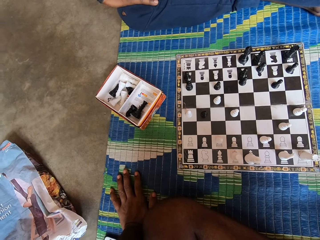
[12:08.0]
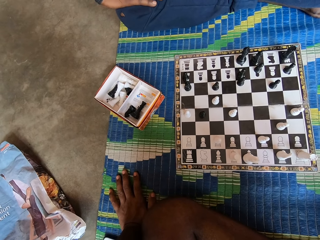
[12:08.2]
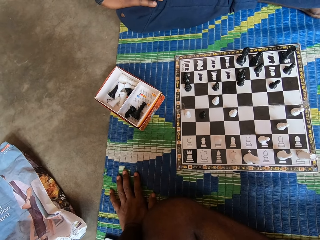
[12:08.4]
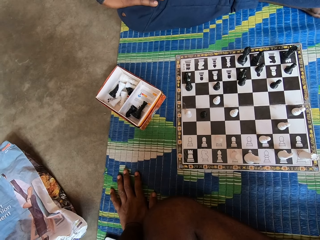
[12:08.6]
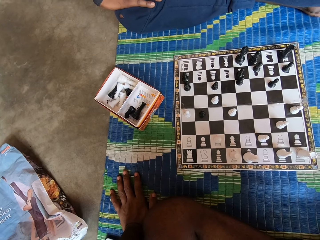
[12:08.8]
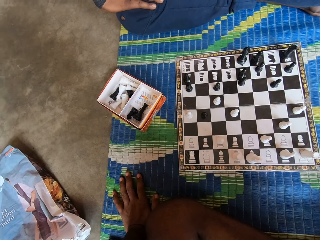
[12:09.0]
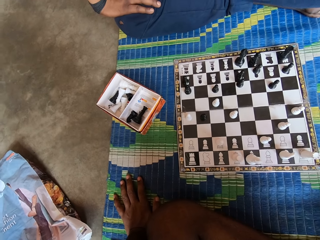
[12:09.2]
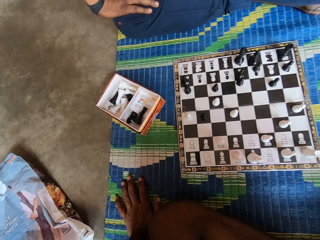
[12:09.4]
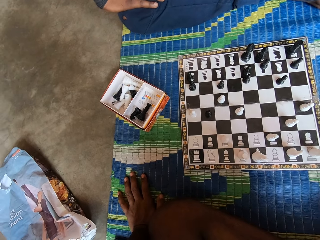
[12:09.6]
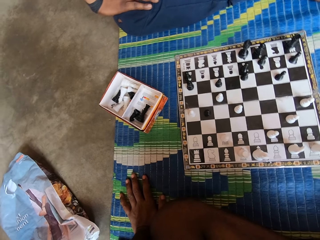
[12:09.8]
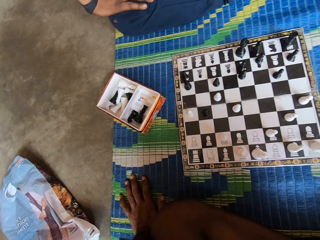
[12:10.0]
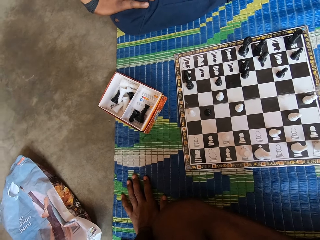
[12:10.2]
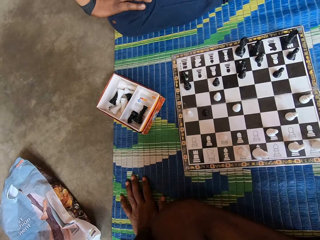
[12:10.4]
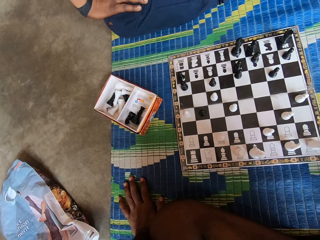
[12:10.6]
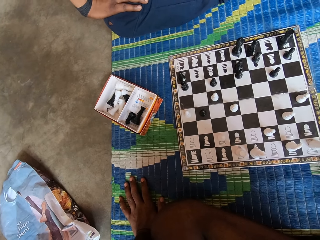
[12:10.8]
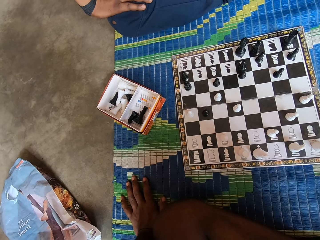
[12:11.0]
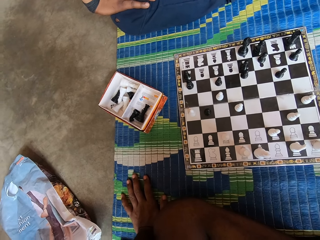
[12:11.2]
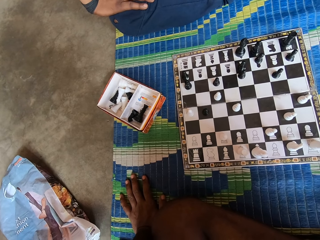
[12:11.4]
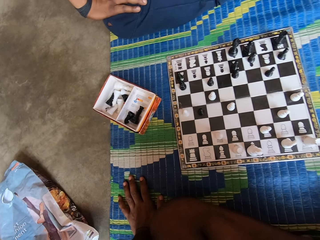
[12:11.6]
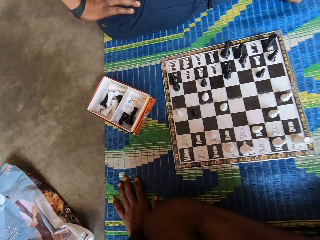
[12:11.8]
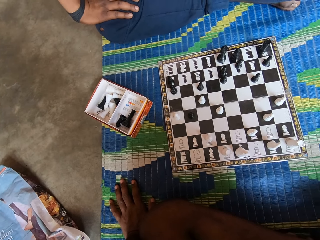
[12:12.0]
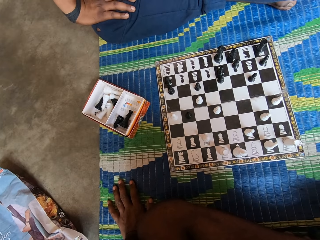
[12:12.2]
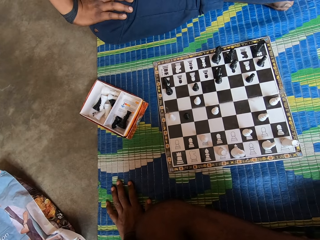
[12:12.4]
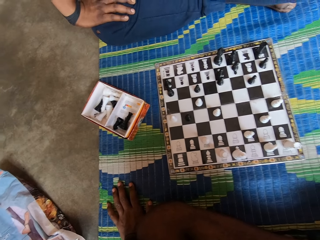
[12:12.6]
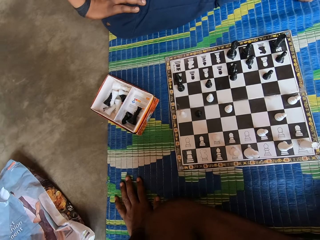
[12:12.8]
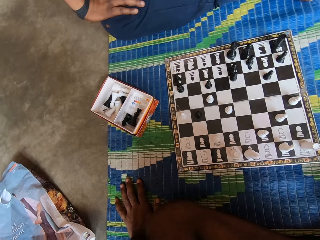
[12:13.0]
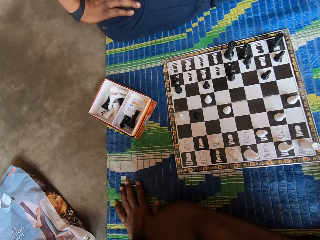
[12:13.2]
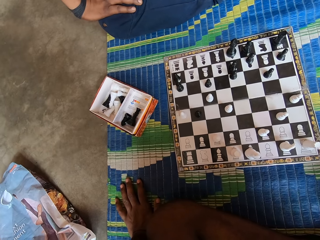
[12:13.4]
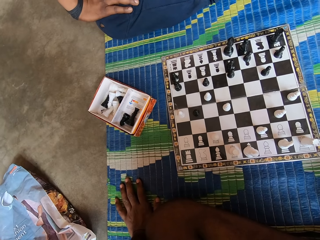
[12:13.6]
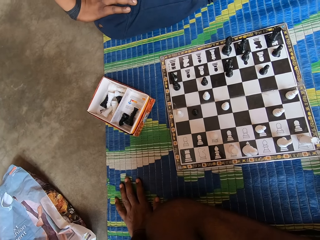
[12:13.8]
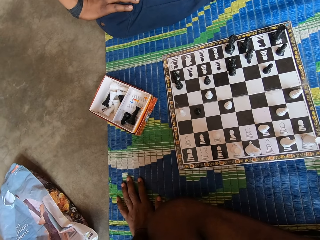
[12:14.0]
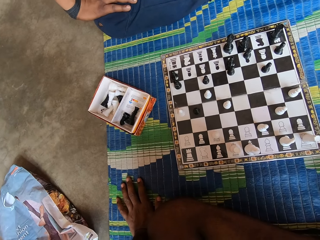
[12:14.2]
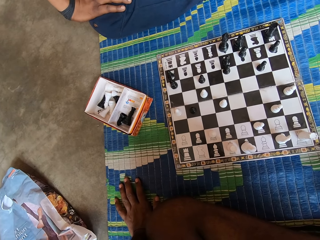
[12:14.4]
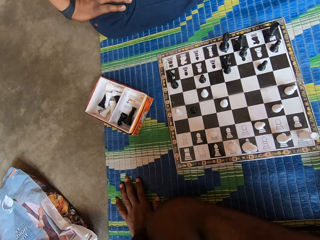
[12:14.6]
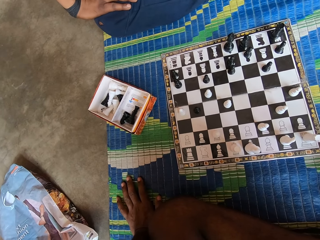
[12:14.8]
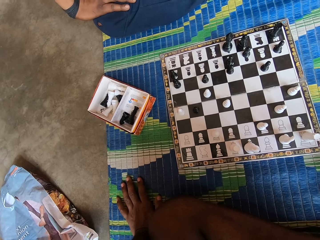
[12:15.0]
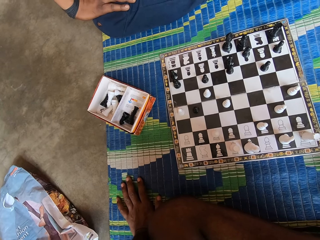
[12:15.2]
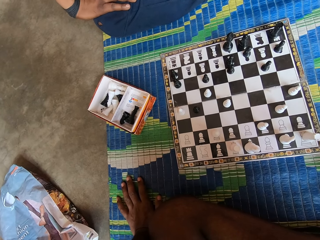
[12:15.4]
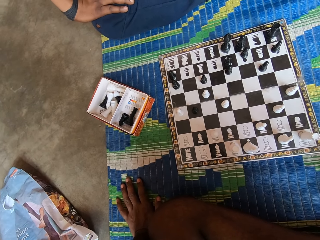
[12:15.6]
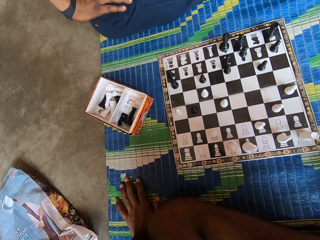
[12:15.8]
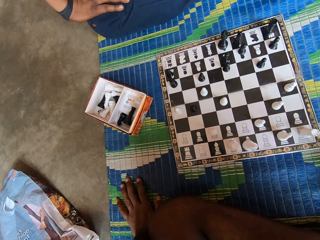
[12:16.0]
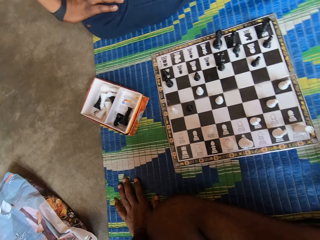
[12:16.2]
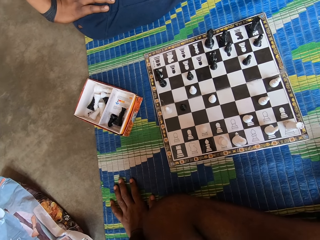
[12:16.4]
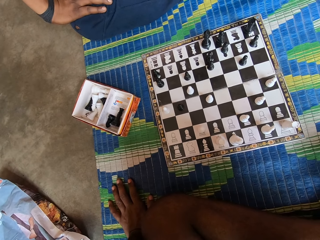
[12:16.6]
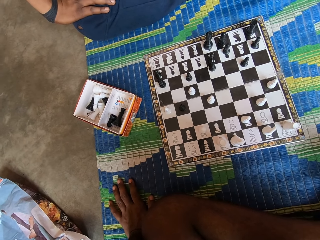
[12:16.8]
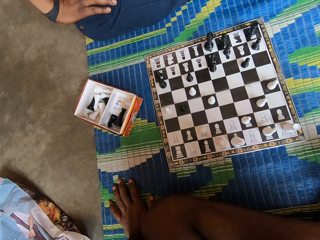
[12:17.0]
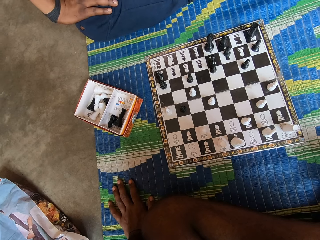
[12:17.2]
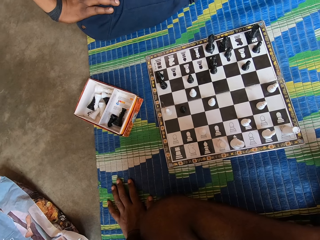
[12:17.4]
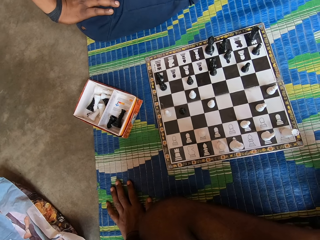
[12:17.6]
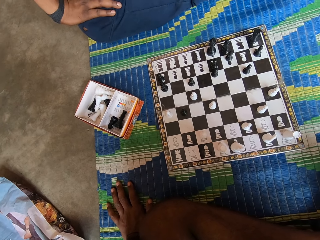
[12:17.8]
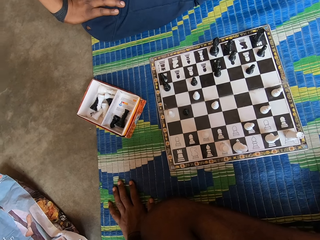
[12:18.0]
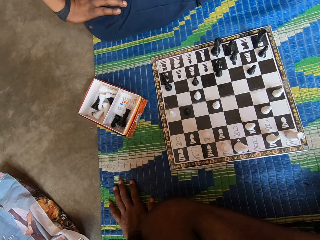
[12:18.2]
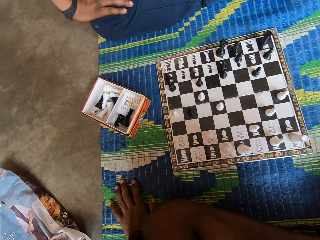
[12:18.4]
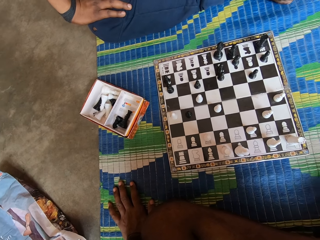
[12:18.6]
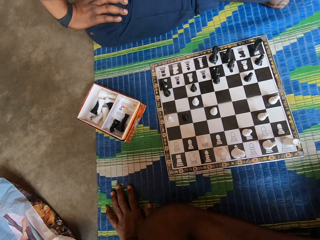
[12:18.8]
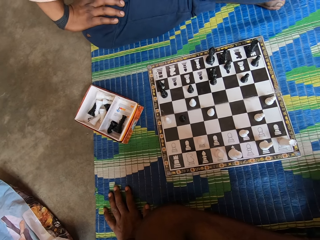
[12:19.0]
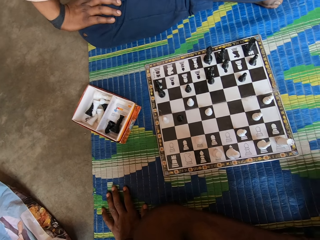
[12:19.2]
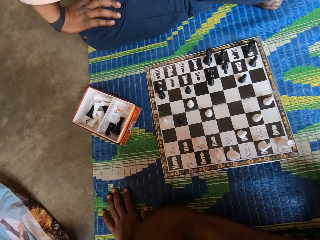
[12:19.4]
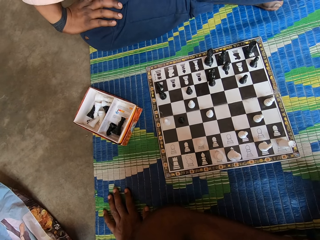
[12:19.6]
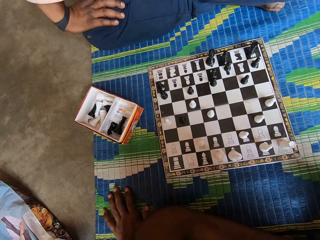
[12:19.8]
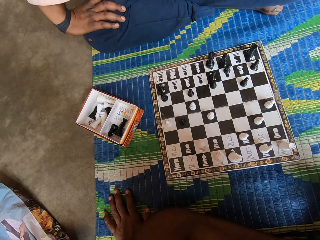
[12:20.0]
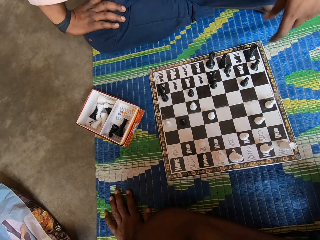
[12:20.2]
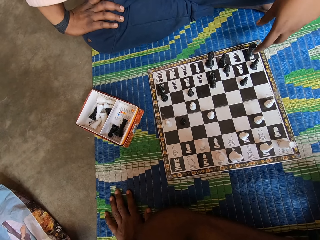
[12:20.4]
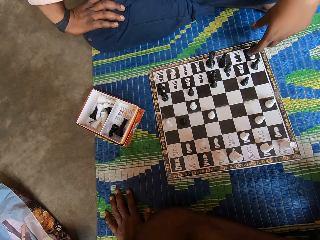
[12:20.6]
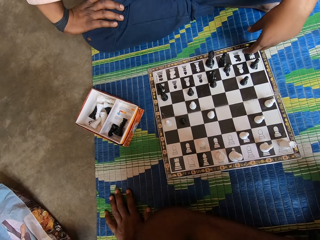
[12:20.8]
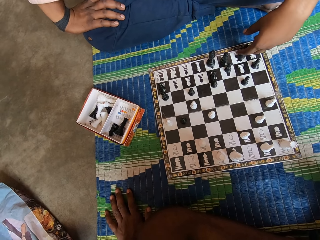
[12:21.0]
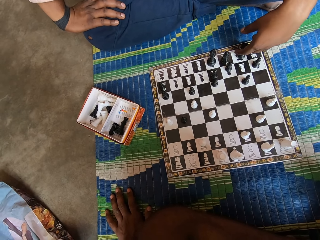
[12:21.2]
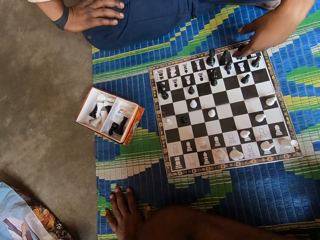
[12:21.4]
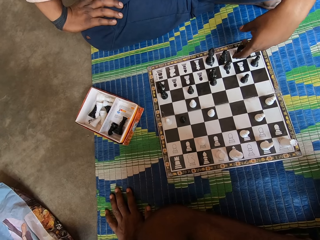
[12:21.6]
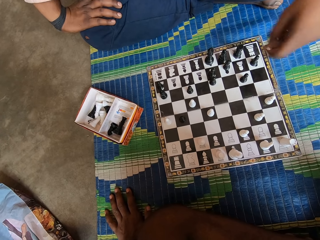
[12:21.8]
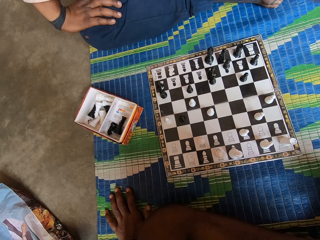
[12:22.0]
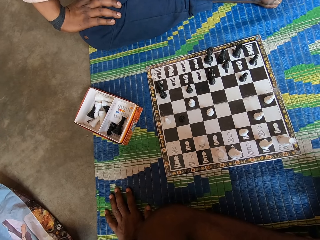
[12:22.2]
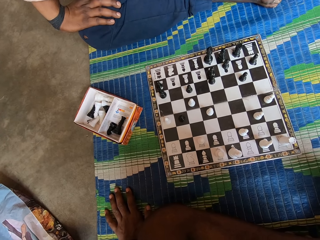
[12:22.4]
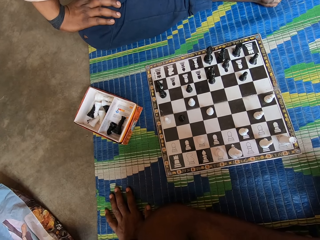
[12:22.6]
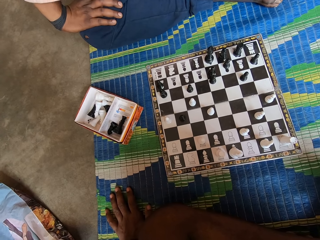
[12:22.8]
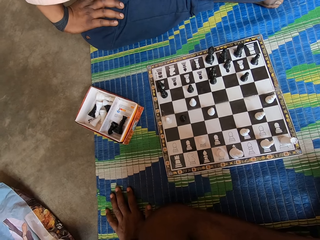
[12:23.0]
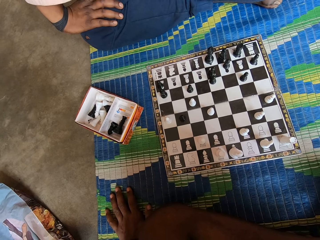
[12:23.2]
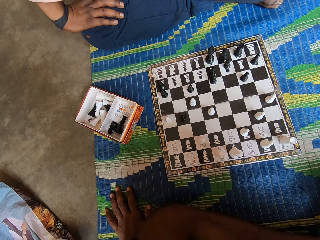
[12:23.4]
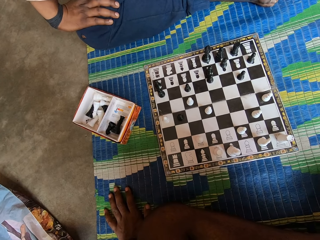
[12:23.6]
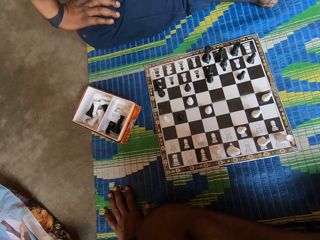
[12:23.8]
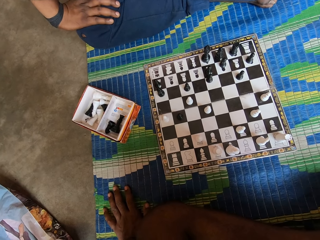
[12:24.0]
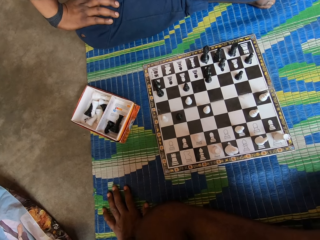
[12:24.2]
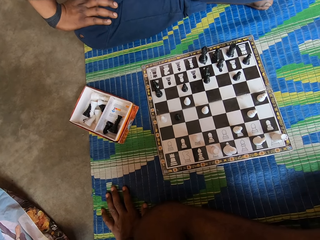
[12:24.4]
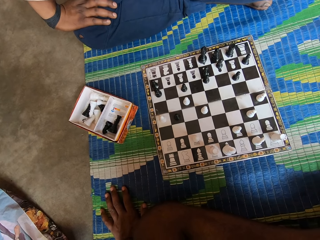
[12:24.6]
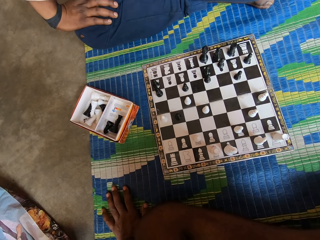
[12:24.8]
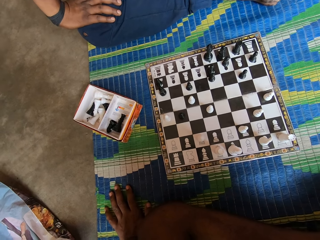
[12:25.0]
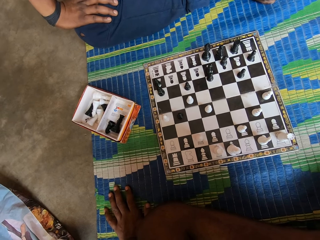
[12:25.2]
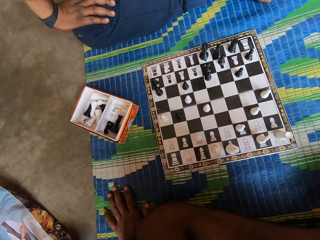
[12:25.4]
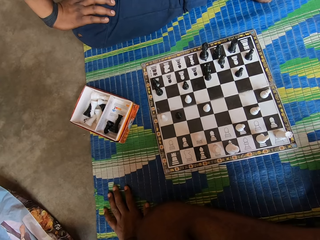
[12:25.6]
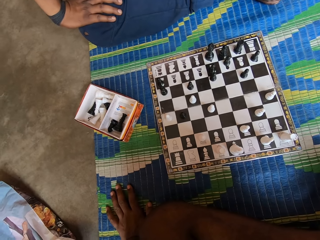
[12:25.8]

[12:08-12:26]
The man moves the chess piece on the chessboard.

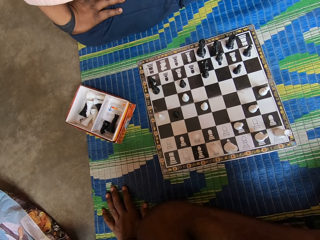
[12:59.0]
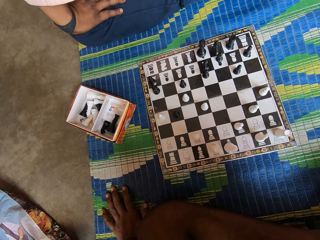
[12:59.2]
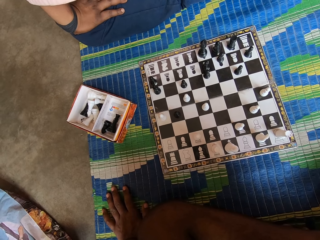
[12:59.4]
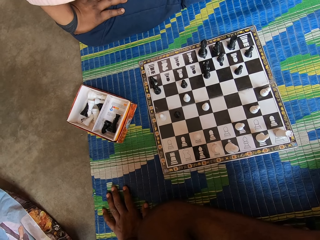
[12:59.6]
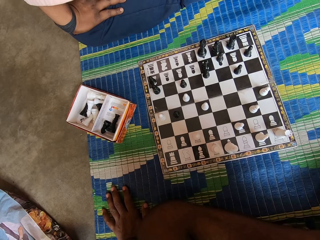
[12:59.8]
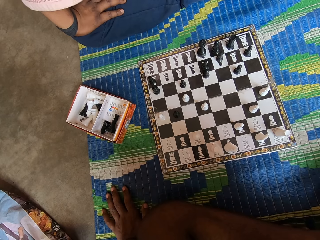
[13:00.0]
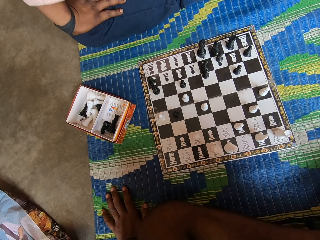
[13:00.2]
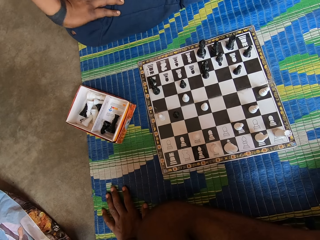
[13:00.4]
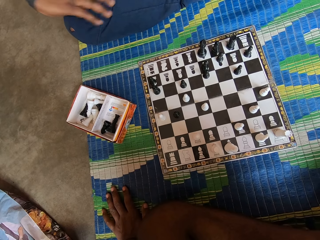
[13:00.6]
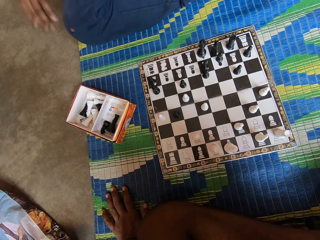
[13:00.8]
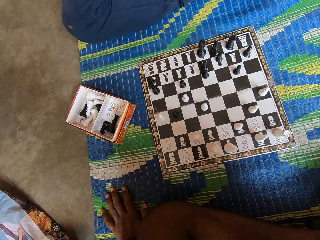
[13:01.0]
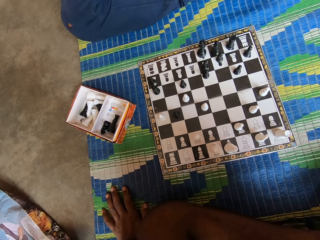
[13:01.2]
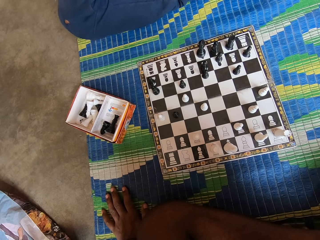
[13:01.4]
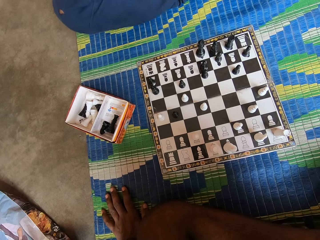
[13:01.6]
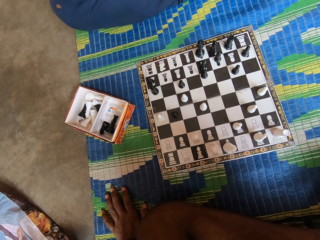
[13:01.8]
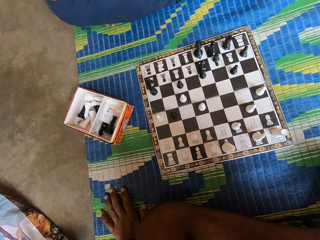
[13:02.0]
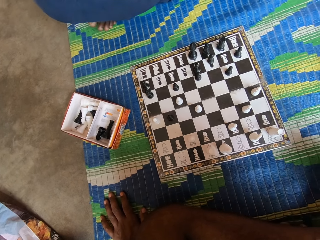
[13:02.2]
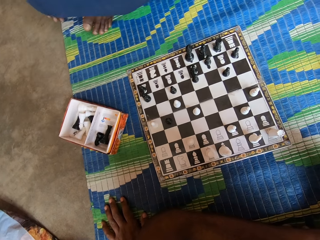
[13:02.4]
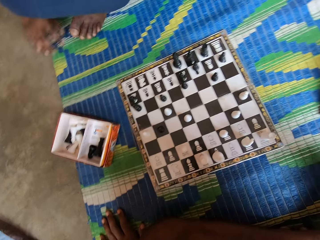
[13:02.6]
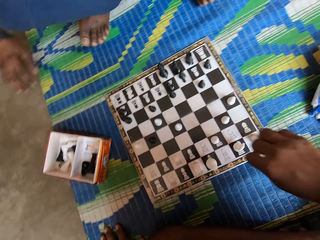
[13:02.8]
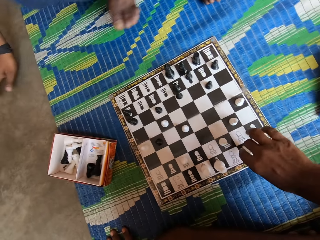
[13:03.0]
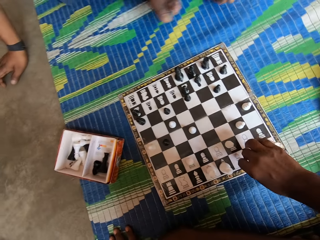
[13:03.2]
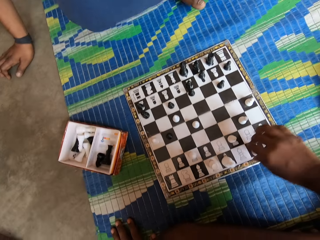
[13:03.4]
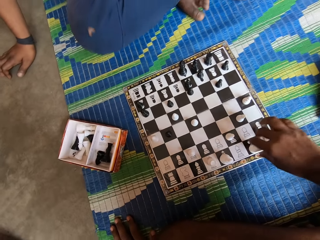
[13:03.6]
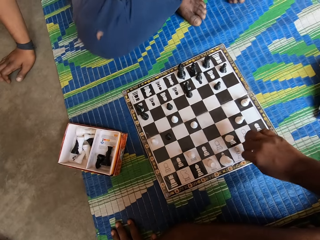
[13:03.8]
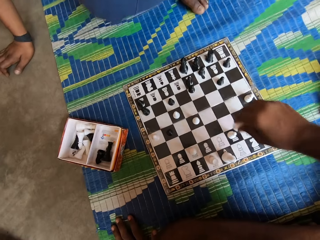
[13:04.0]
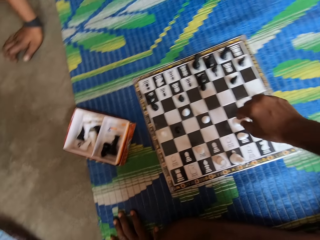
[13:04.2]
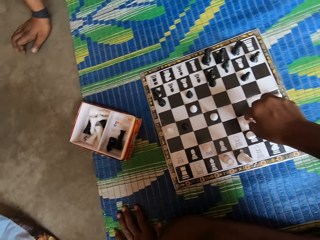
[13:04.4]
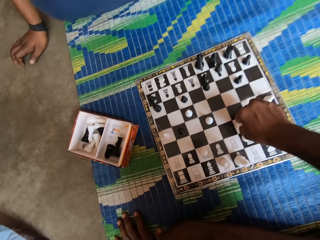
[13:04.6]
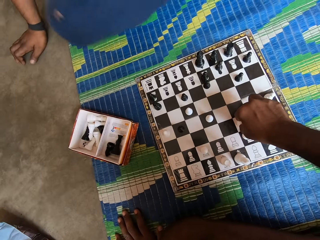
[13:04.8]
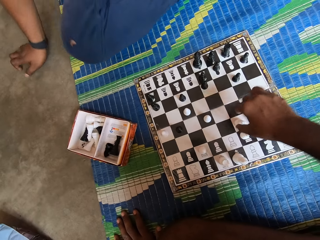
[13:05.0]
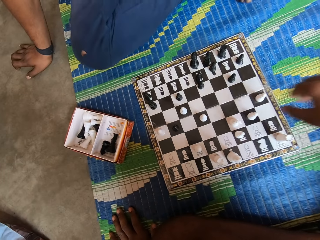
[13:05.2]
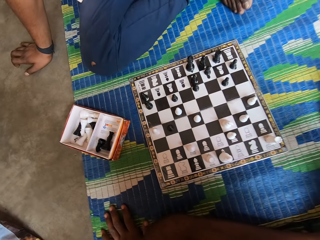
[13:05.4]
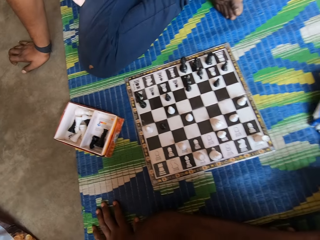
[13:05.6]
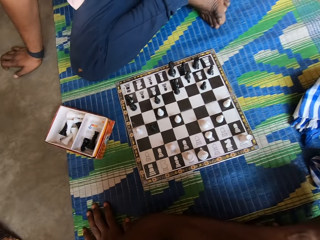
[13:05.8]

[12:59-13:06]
The camera wearer converses with the man. They move the chess piece on the chessboard.
